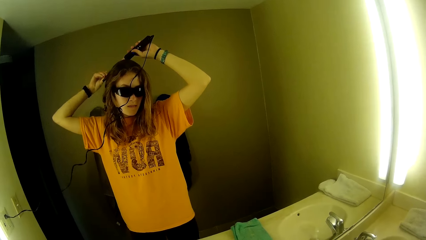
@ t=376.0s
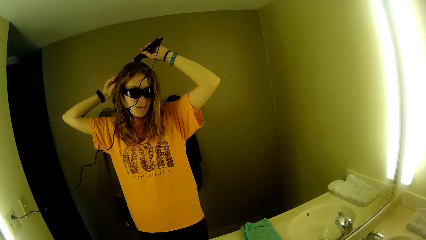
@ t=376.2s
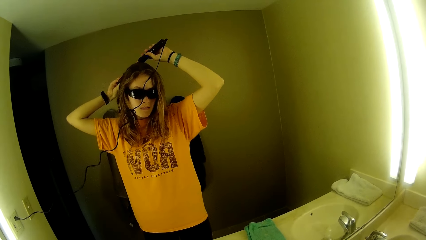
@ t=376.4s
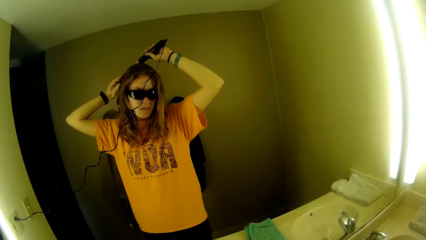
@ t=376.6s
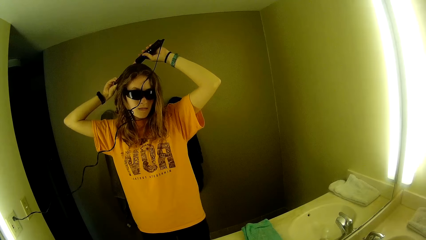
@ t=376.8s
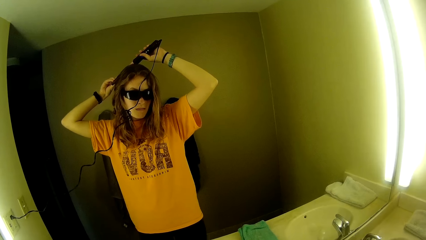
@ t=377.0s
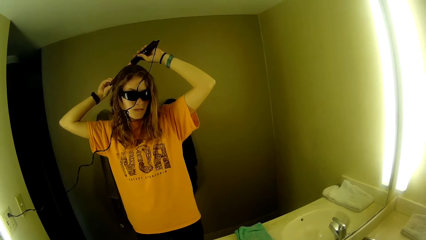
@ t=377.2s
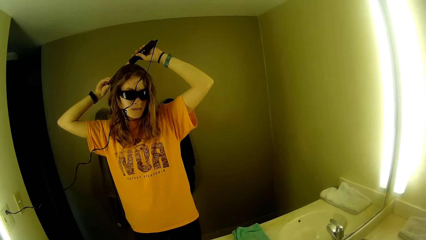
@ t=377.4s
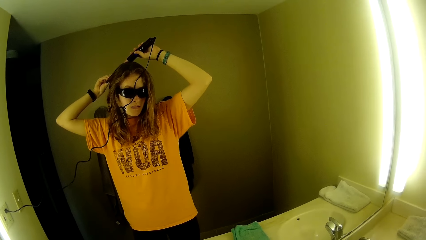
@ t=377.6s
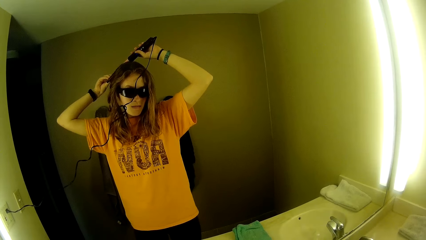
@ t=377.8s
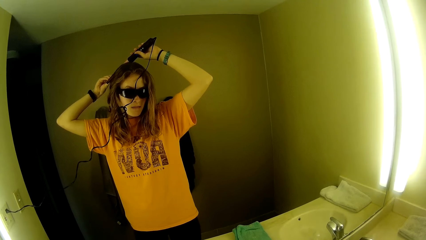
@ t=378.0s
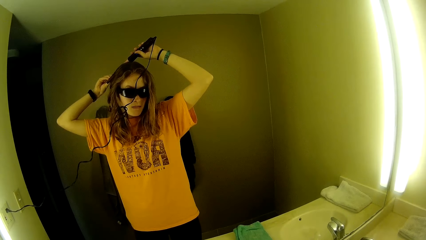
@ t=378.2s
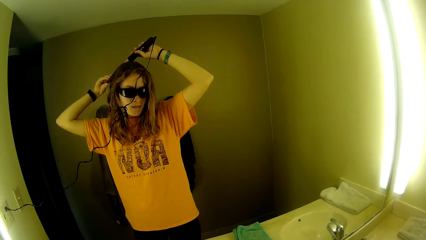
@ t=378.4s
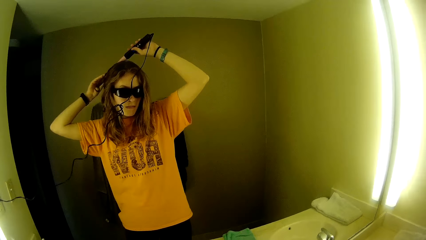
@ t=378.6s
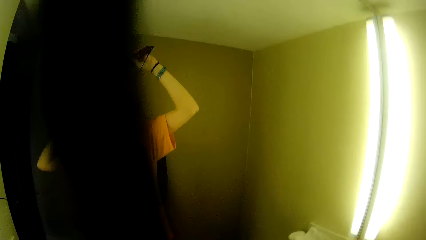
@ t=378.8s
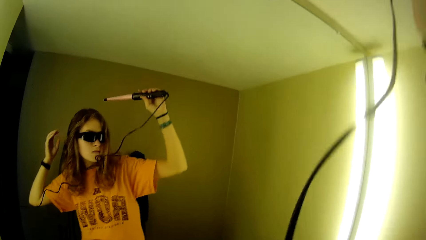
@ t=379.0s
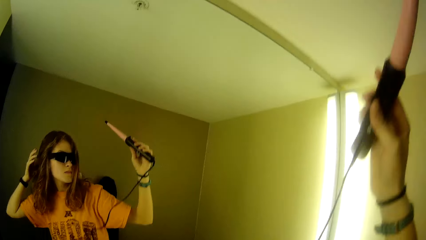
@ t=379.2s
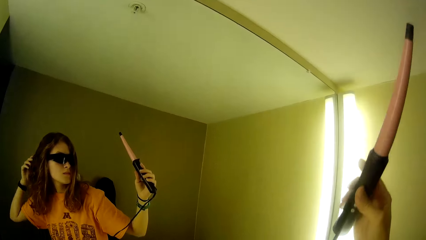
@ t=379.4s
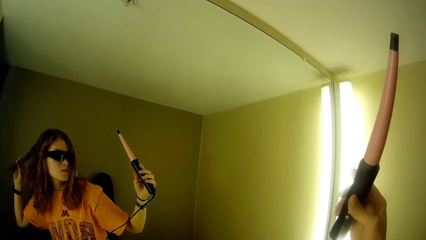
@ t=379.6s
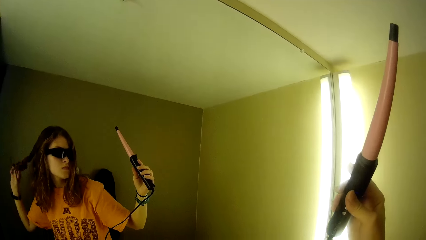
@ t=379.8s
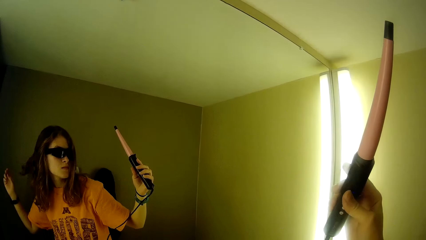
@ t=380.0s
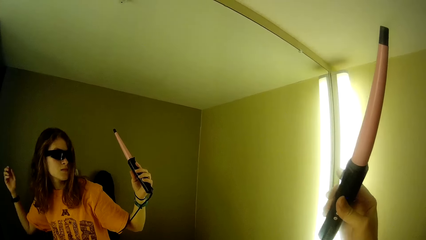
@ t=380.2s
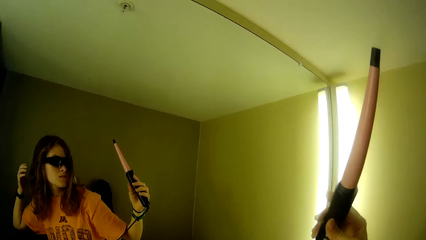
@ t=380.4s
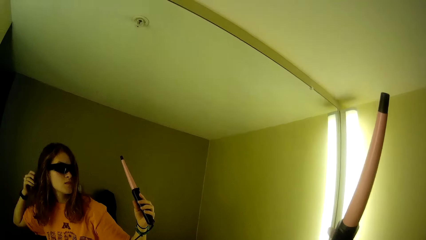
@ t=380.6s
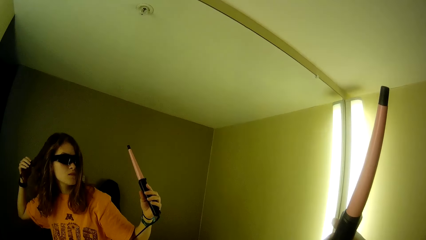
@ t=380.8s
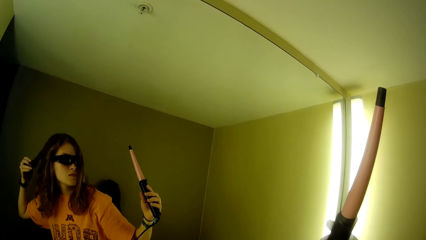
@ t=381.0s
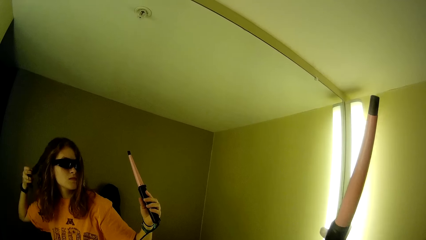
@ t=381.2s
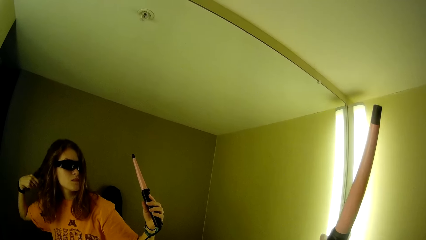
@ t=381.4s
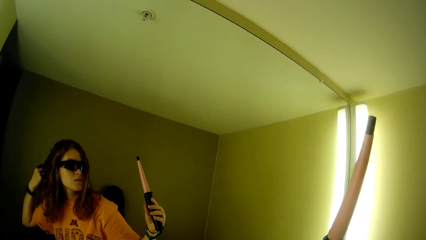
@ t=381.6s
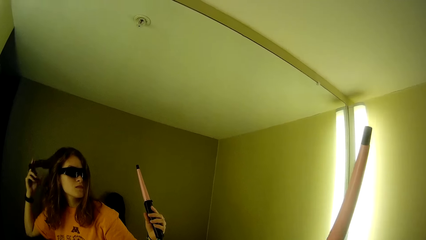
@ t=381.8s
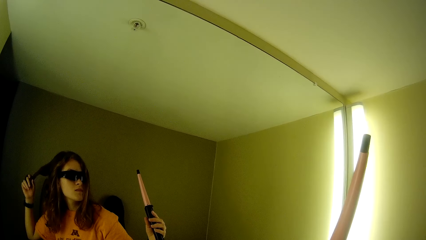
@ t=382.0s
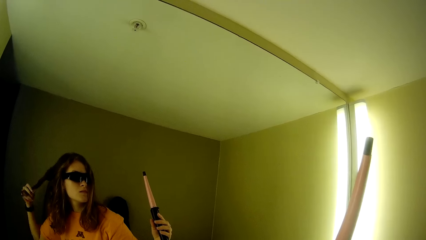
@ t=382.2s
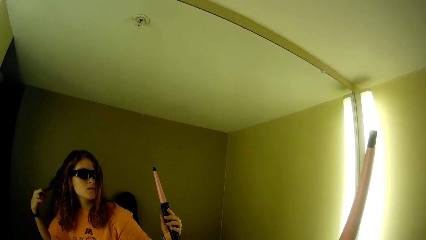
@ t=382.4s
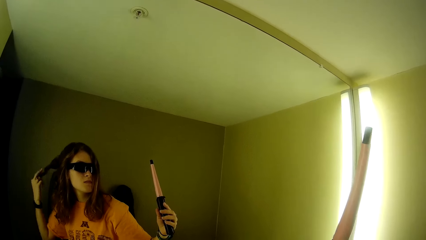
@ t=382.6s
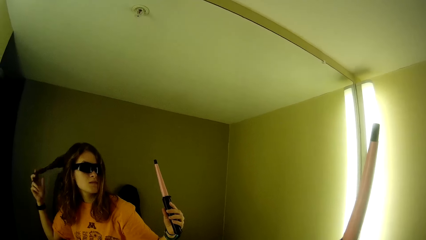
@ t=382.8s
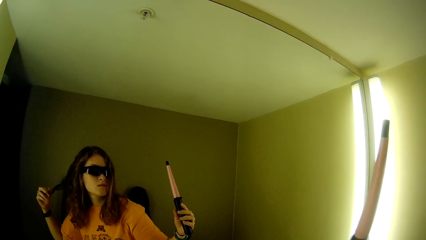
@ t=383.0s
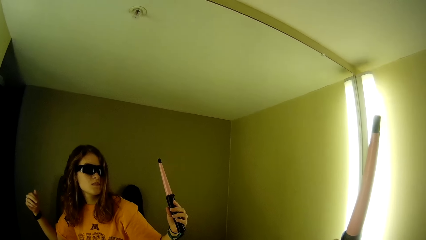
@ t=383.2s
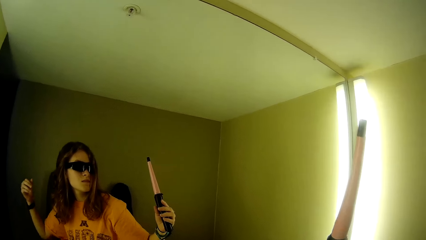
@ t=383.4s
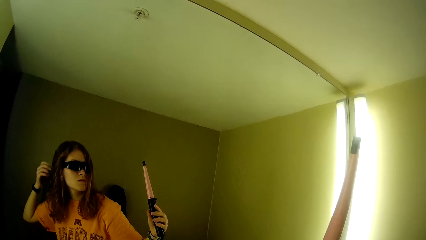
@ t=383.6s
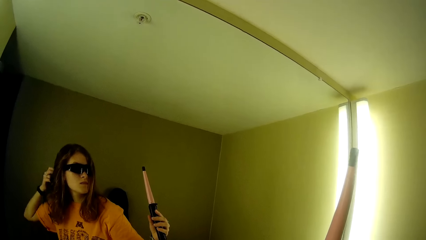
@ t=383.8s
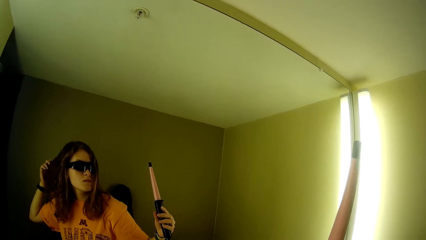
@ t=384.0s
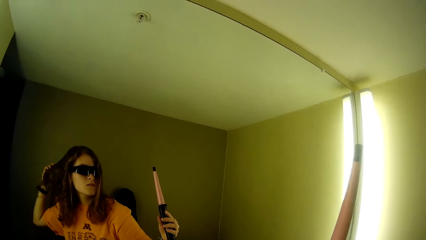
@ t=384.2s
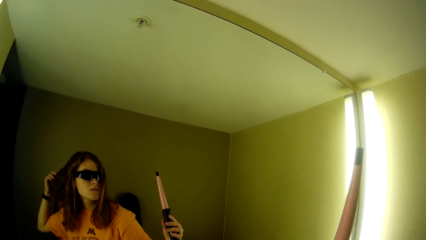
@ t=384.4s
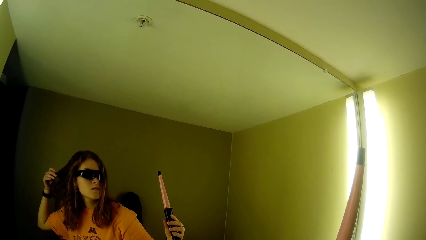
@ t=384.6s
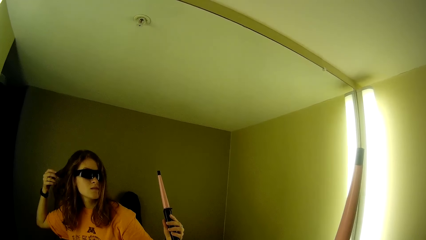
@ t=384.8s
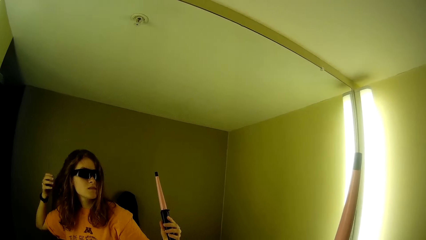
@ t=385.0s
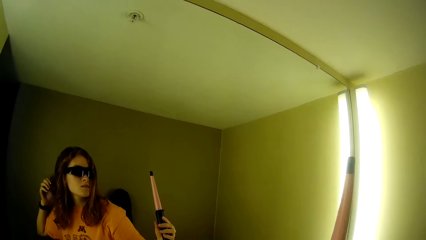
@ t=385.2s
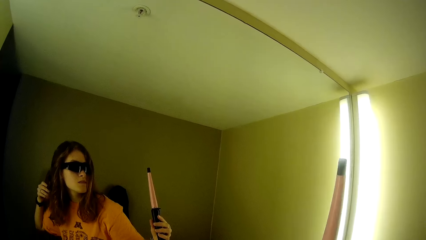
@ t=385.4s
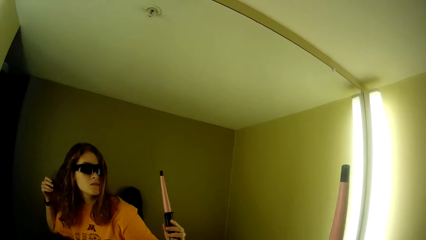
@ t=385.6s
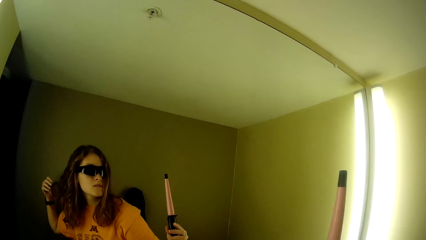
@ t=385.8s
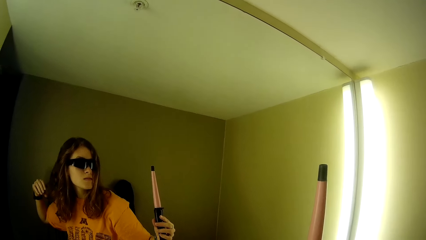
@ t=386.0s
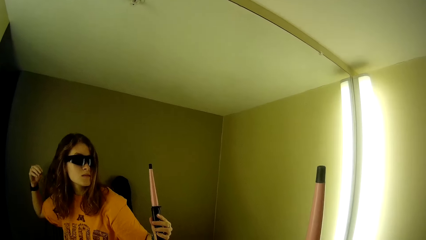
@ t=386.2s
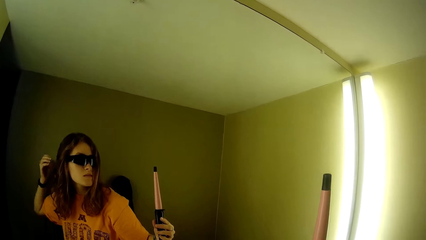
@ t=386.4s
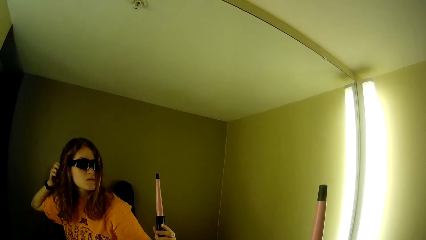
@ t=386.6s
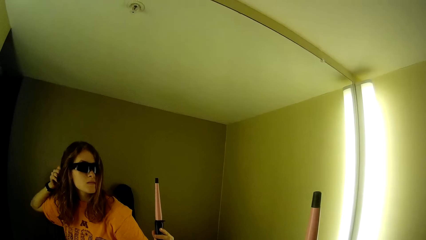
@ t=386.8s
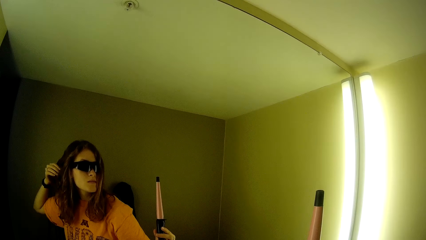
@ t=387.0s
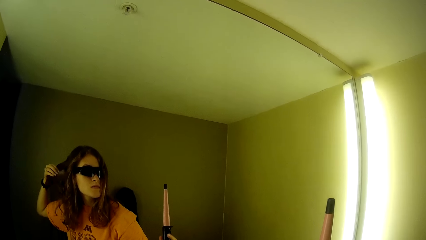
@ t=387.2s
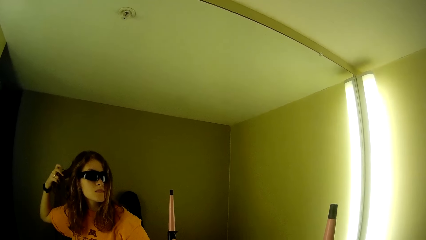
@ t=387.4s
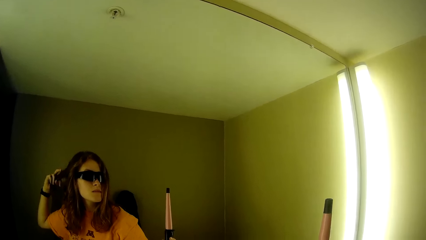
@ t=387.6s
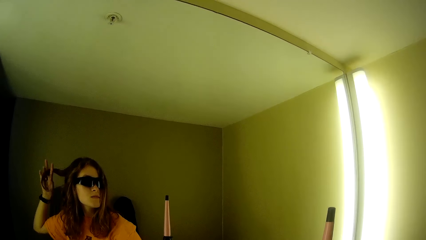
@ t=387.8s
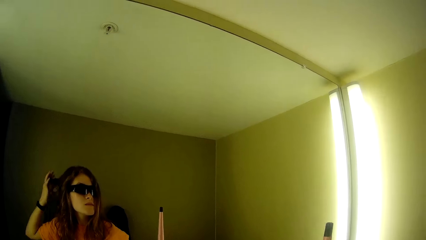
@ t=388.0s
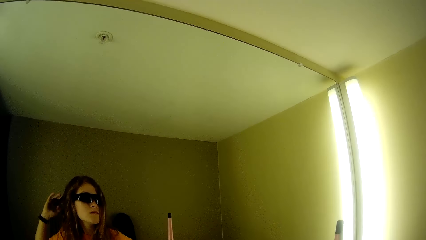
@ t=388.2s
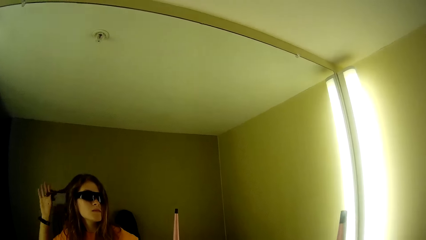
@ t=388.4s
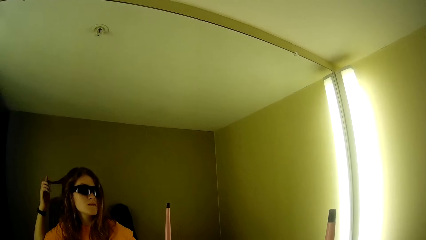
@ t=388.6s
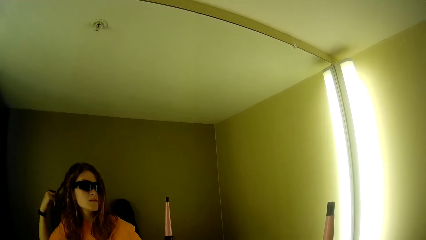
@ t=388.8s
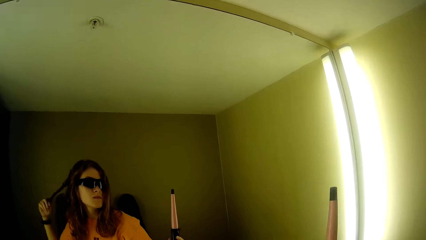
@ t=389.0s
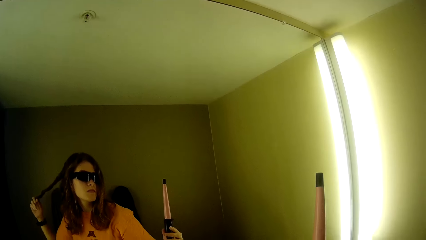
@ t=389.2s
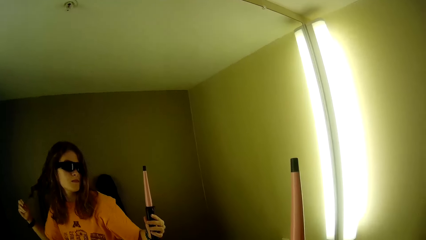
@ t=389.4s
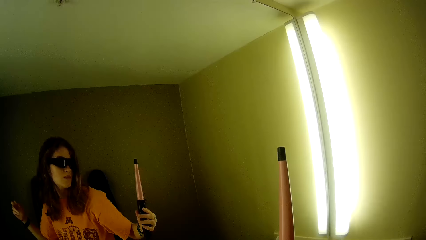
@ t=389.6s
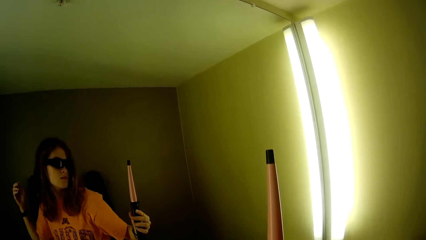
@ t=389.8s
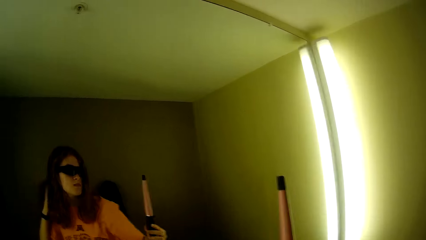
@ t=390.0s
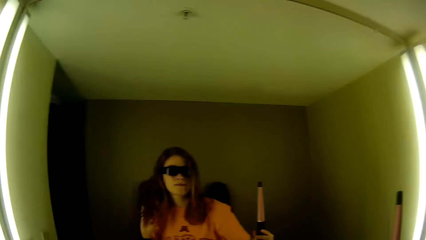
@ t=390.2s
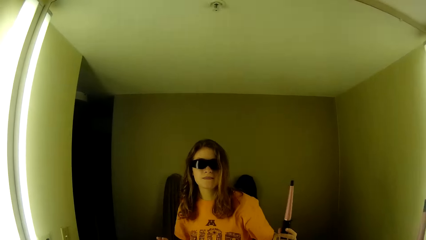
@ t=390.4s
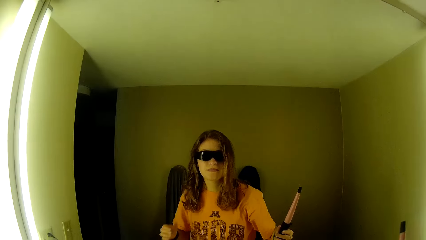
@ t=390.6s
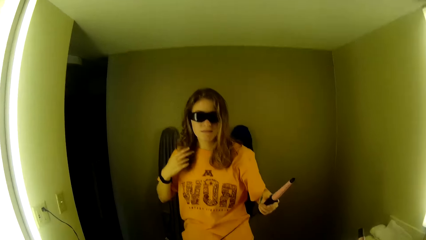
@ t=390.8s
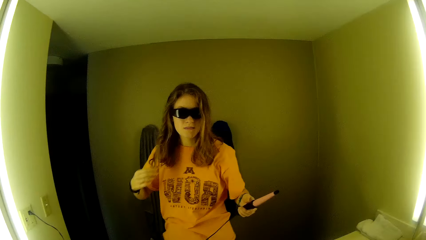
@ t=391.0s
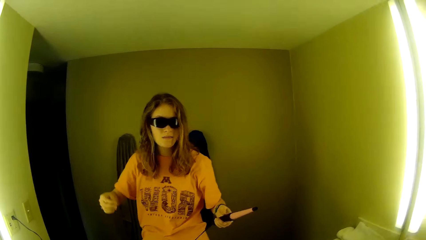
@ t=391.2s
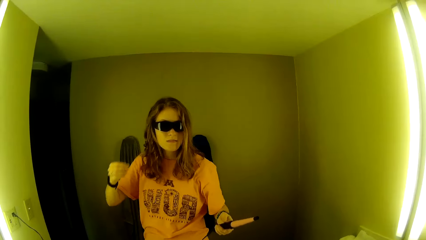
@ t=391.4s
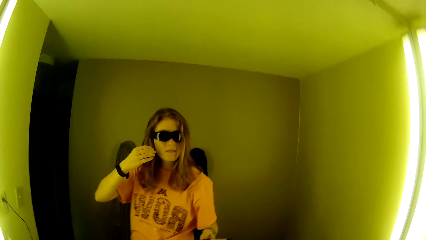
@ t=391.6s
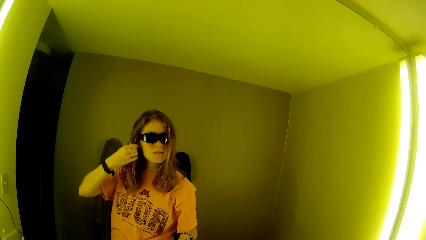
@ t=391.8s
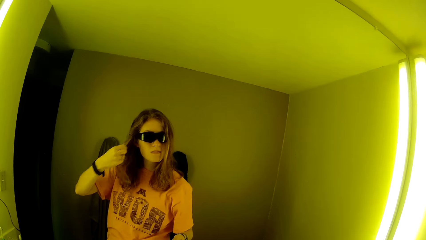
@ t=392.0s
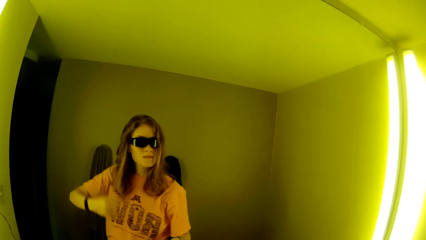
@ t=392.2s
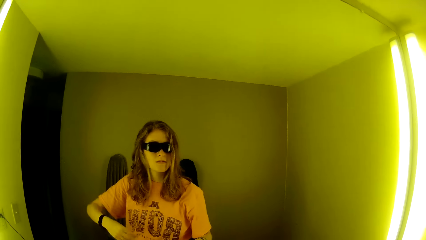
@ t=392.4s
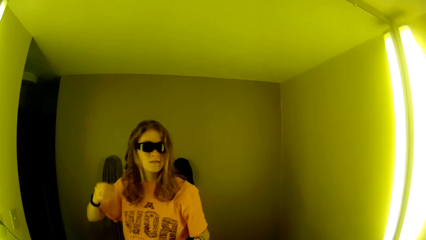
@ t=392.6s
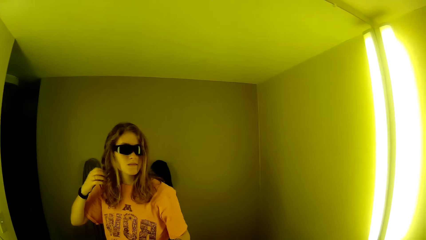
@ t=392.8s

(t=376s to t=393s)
The camera wearer removes the airwrap from her hair. She curls her hair with her right hand. A woman holds the hair straightener. Another woman rolls her fingers on the hair.
